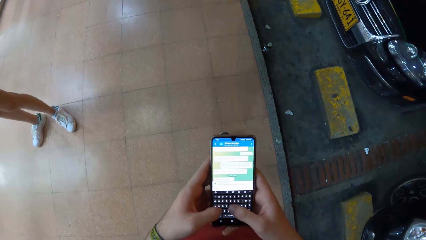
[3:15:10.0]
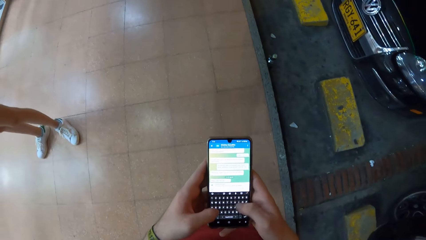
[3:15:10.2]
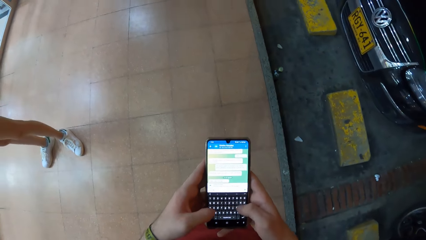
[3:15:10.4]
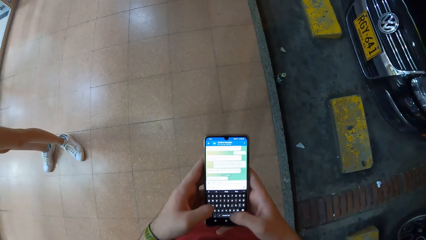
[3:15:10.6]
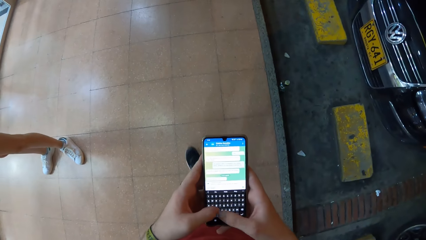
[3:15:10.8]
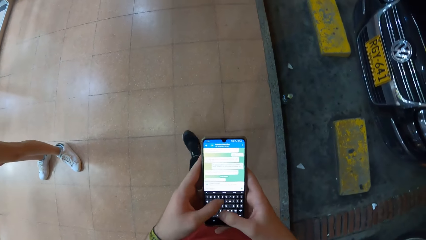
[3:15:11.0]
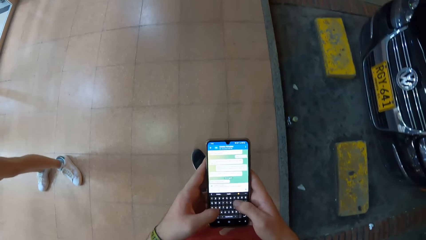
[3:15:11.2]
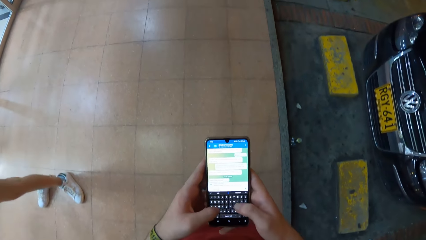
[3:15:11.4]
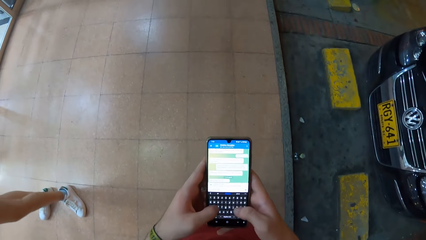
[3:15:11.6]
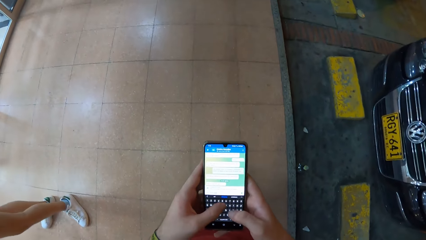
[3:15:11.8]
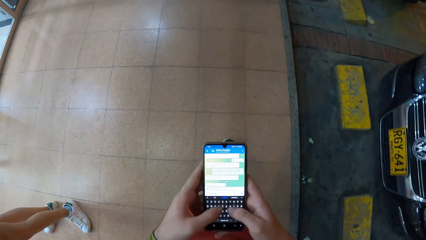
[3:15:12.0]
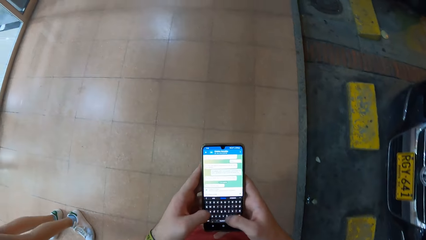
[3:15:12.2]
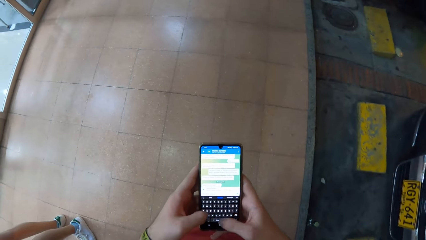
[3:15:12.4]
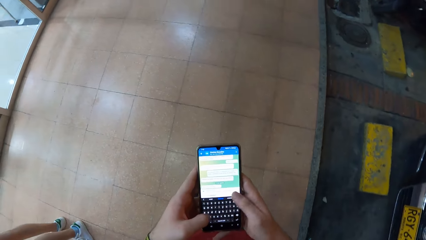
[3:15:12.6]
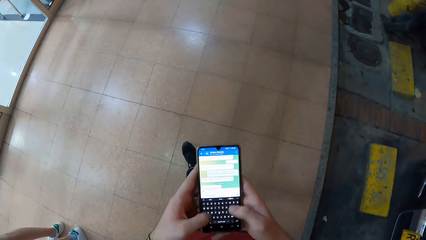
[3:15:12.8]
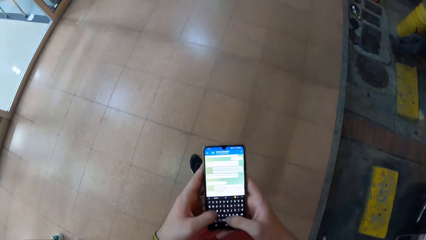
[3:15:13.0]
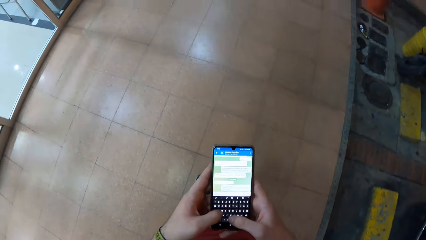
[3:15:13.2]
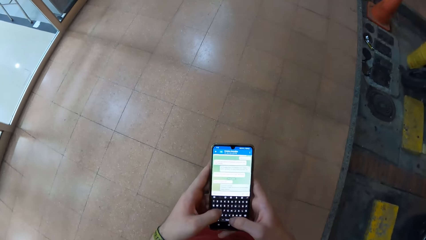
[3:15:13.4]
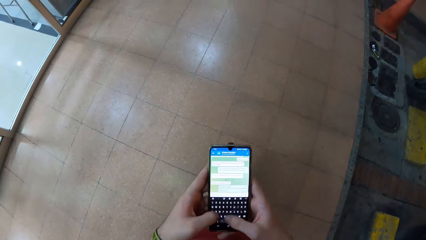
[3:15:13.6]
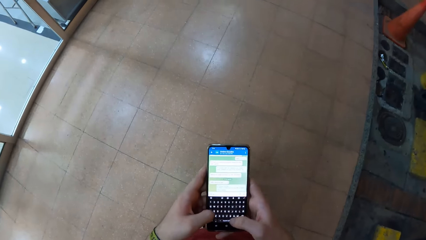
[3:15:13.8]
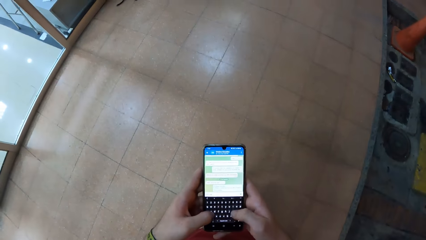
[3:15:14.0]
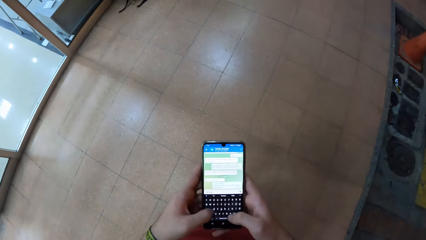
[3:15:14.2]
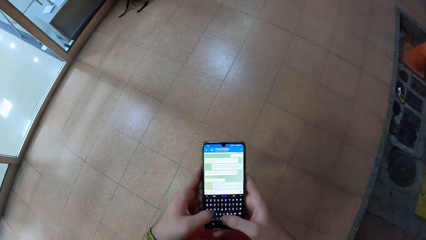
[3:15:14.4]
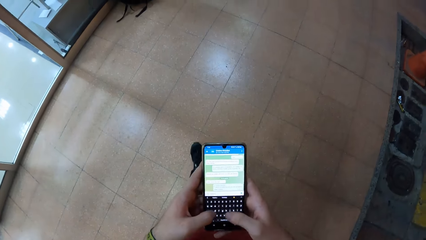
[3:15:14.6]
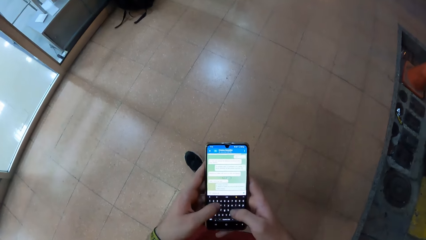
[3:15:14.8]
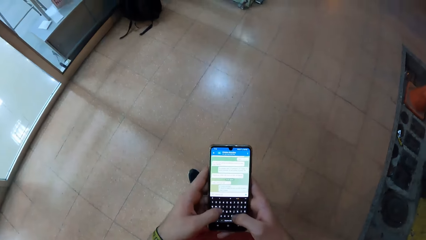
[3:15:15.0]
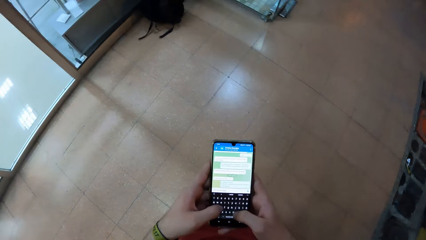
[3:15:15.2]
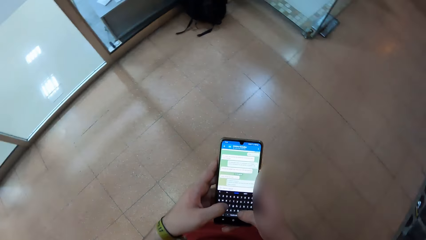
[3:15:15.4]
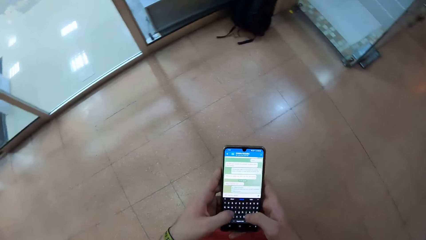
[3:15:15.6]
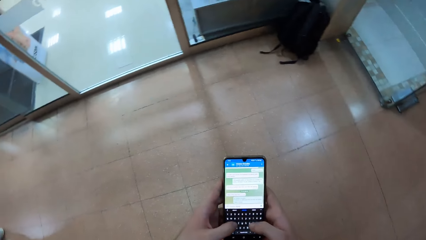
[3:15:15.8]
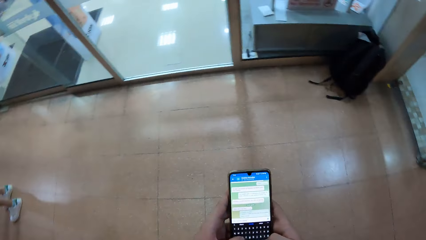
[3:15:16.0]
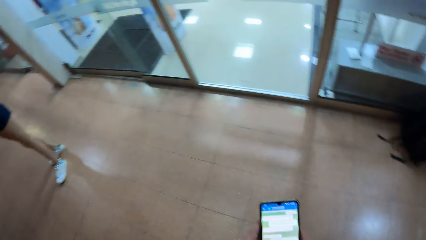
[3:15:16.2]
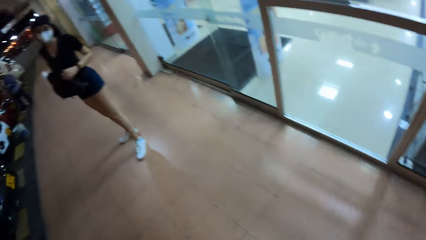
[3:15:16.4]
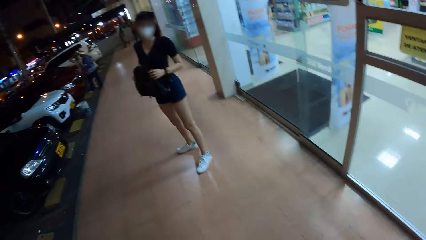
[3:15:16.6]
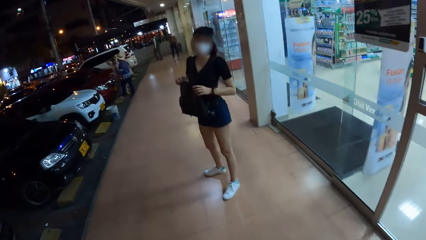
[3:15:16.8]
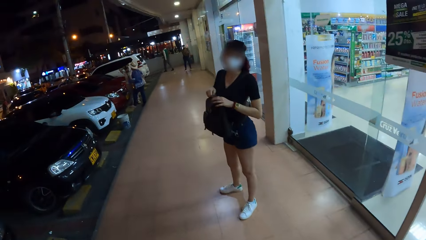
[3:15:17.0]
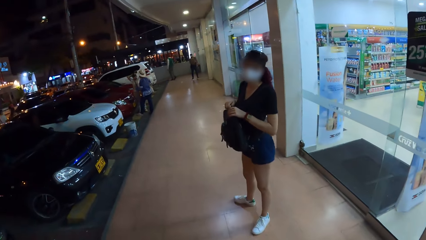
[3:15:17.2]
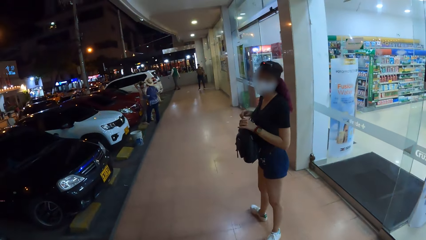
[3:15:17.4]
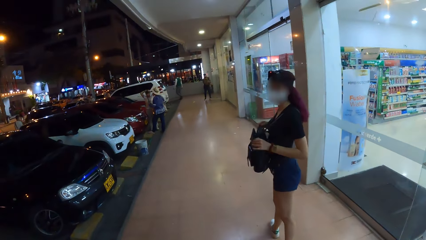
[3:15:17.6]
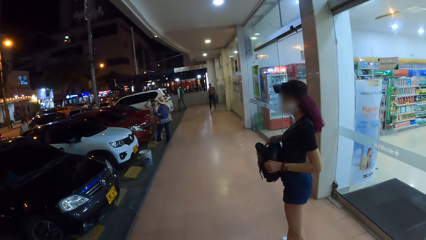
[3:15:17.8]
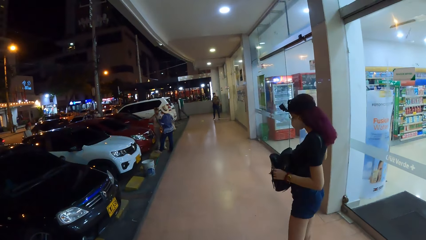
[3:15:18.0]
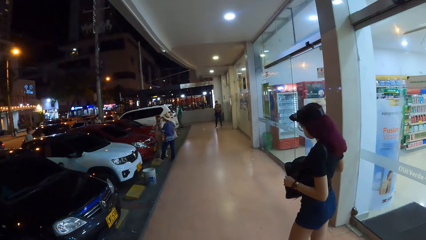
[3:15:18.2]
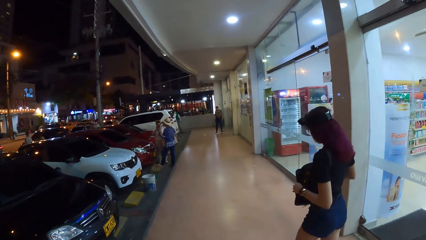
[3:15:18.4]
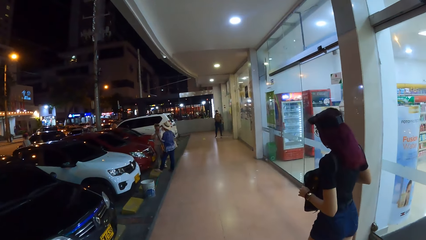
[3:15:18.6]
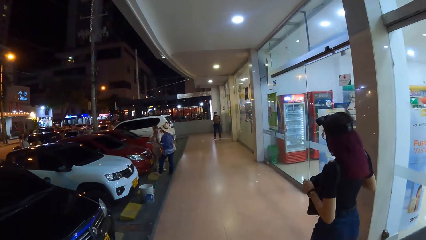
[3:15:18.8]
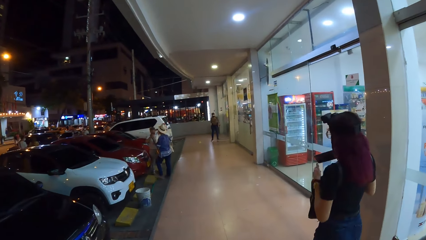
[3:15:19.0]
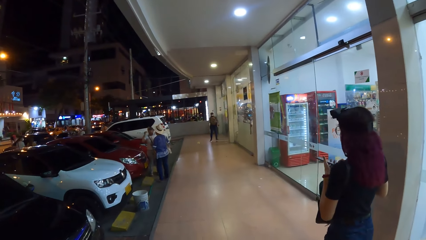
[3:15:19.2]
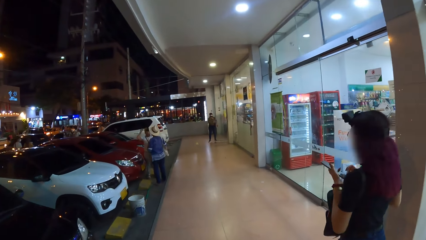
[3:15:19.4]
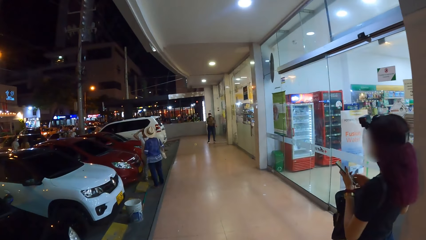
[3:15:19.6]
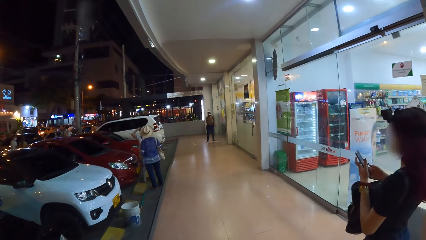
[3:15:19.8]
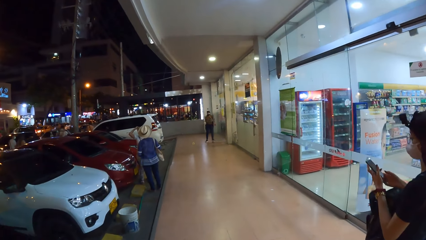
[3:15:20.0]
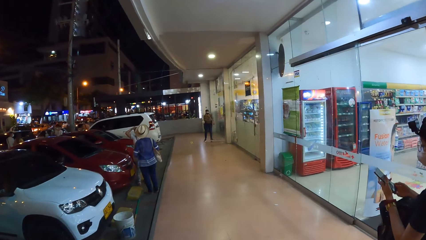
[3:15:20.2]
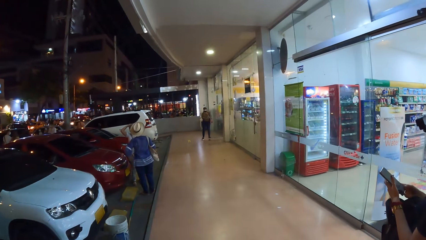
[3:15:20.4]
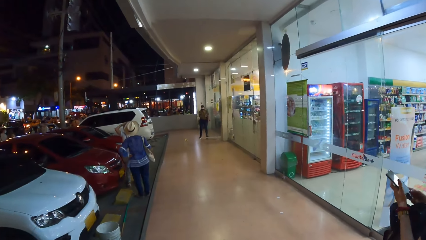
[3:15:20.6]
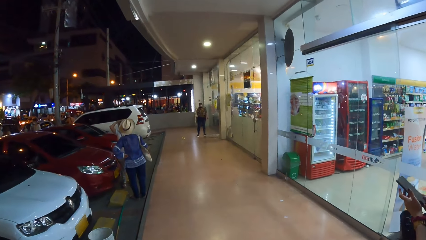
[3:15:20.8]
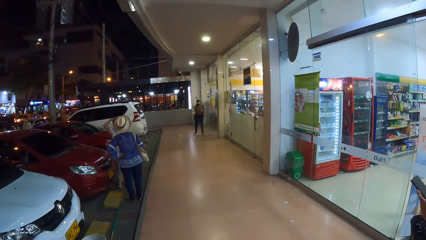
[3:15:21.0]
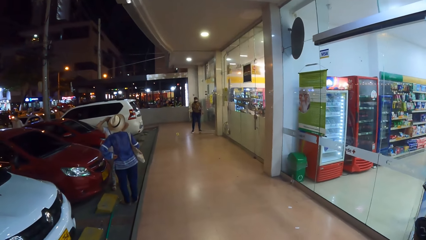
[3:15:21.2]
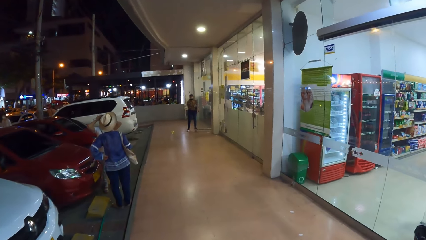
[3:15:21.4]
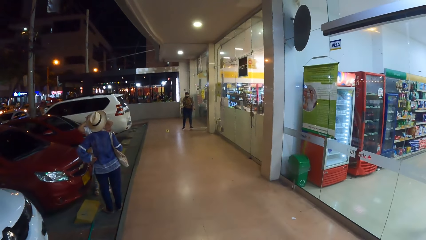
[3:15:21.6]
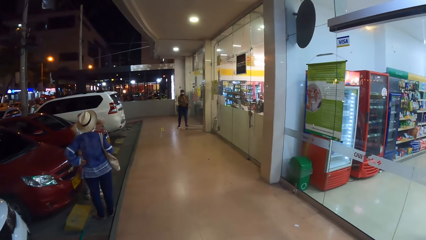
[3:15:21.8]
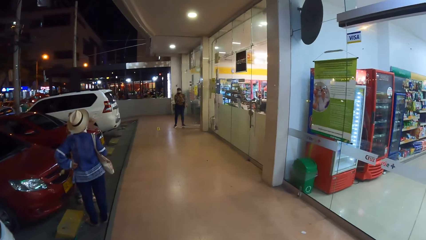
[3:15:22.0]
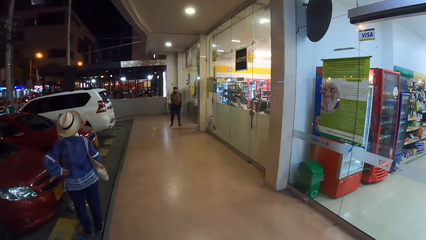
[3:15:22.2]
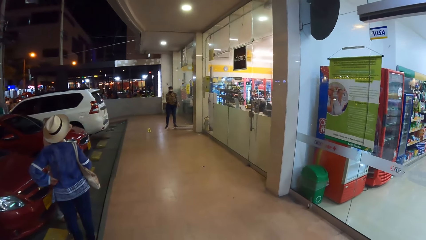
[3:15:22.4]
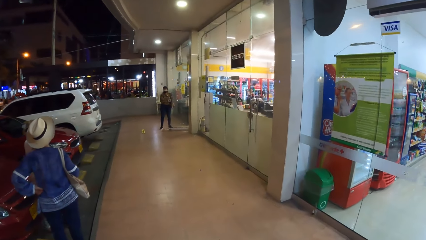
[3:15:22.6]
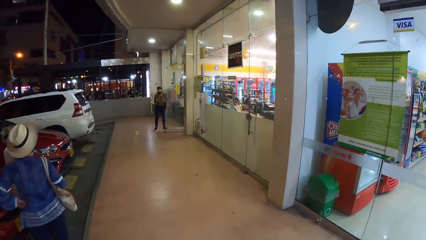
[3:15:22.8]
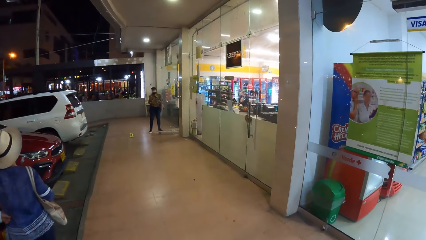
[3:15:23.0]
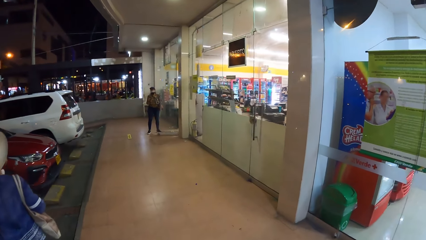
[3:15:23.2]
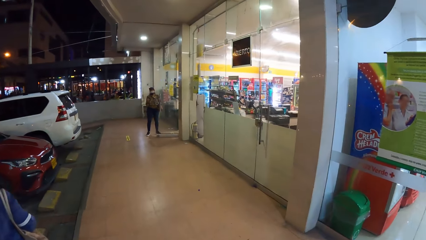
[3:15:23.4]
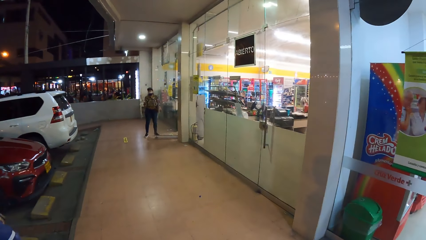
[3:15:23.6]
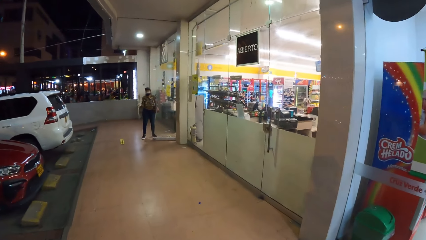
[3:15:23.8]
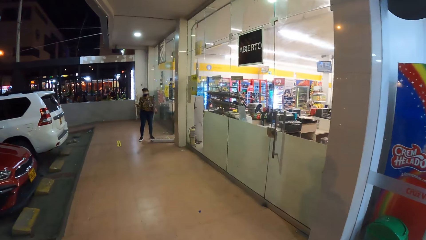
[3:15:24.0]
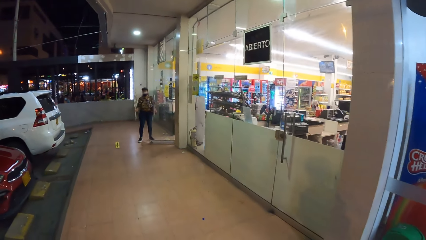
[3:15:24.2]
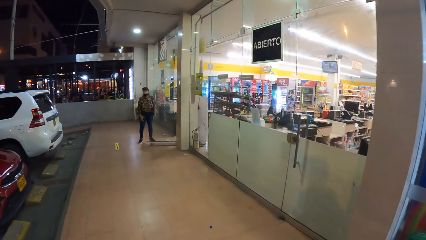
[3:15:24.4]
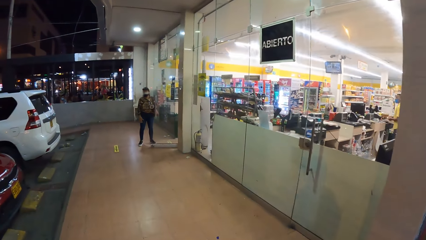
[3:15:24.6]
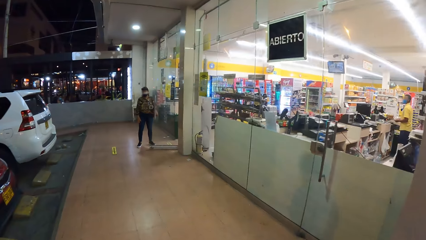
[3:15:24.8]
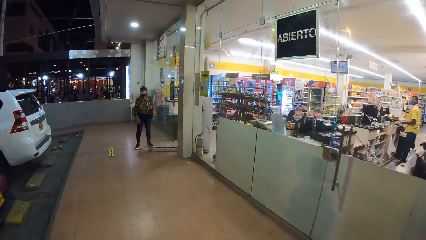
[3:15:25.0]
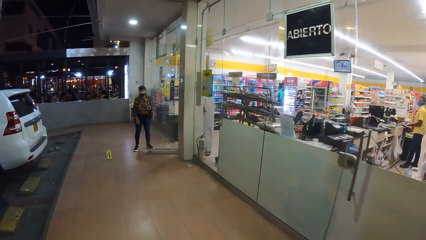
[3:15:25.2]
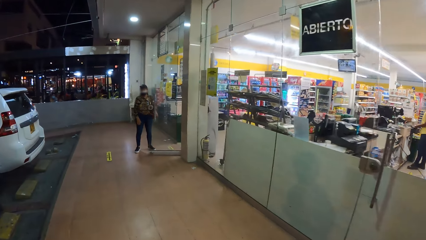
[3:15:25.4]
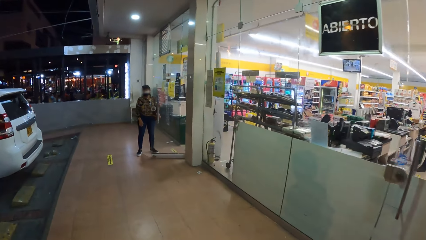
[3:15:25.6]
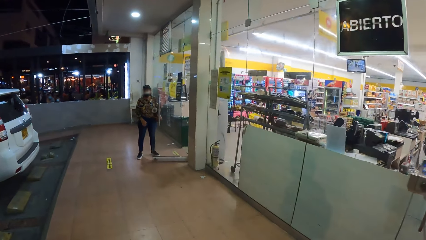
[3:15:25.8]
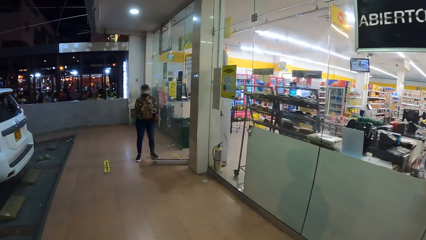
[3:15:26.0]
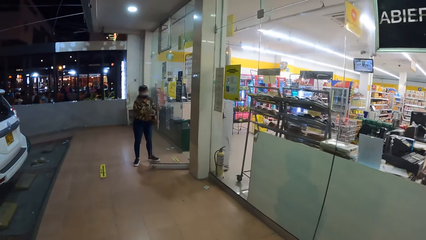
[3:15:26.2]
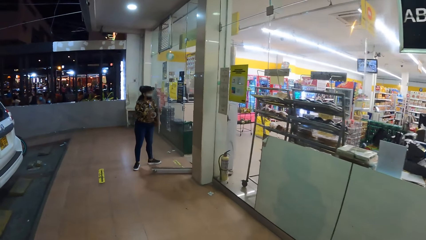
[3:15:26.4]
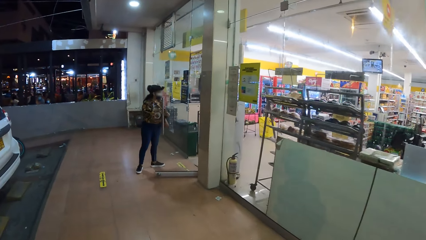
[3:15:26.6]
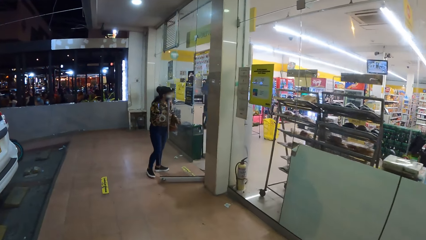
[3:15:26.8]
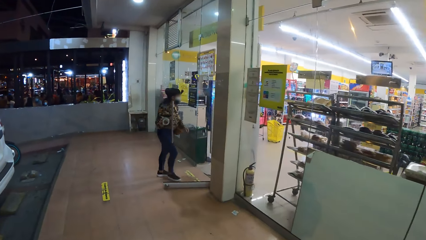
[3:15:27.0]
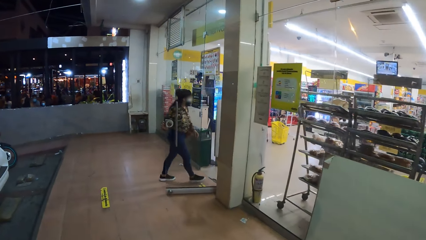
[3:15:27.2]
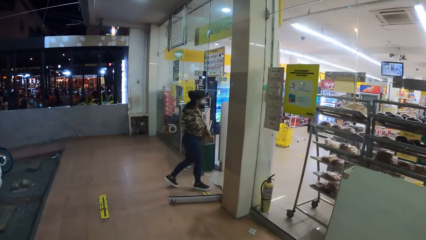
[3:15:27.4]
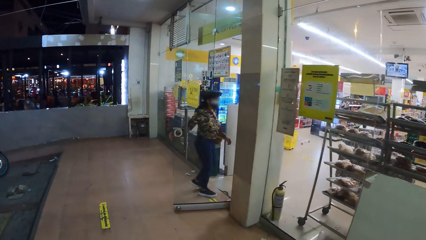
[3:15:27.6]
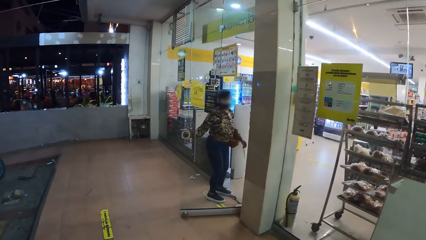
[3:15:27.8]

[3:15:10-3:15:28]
A woman interacts with the camera wearer. The woman unzips the backpack with both hands. The camera wearer talks to the woman. They walk. The woman picks out a phone from the backpack with her right hand. The woman holds the phone with both hands and operates the phone with both hands. Another woman holds a door with her right hand.
